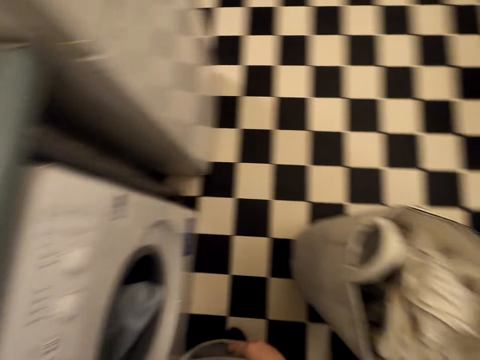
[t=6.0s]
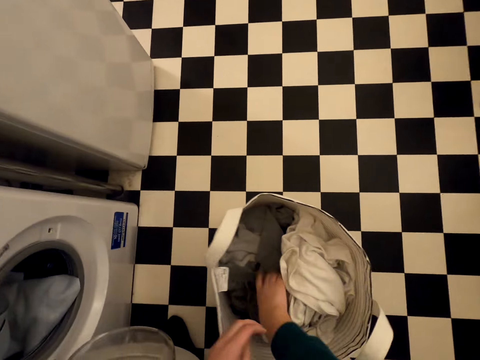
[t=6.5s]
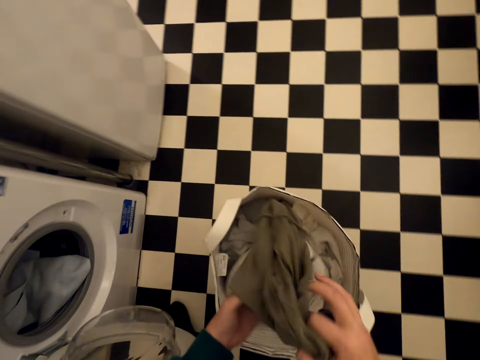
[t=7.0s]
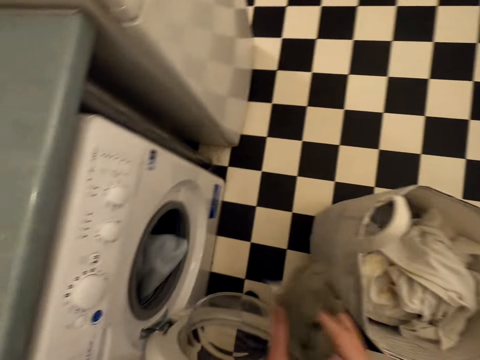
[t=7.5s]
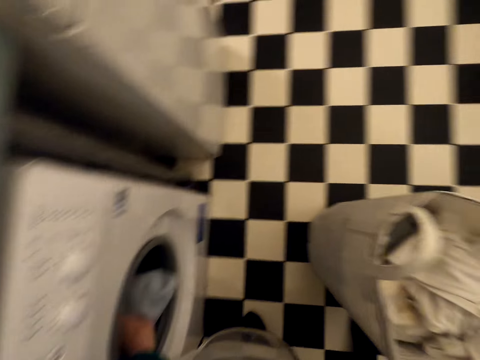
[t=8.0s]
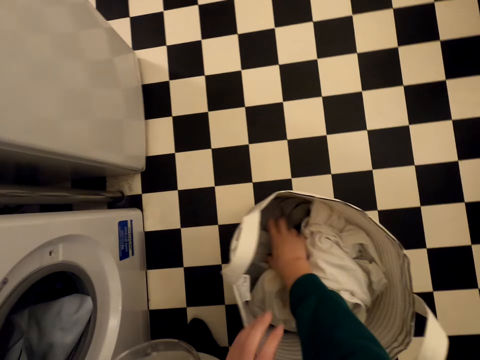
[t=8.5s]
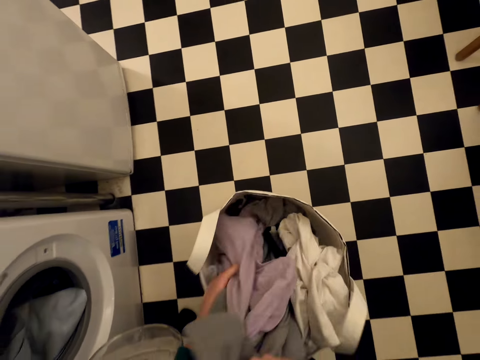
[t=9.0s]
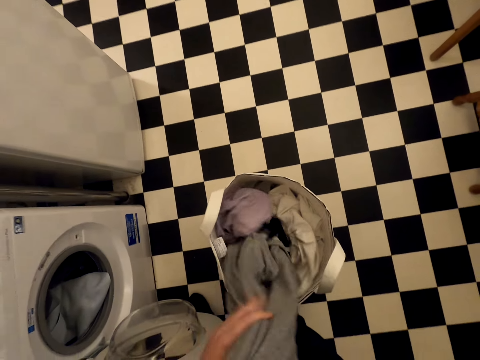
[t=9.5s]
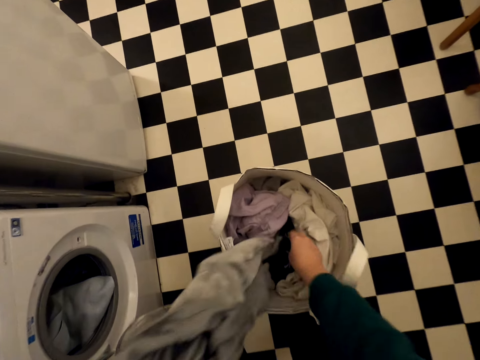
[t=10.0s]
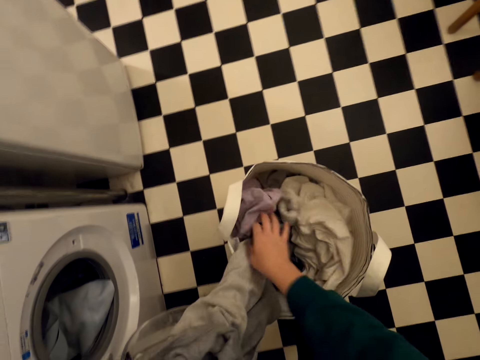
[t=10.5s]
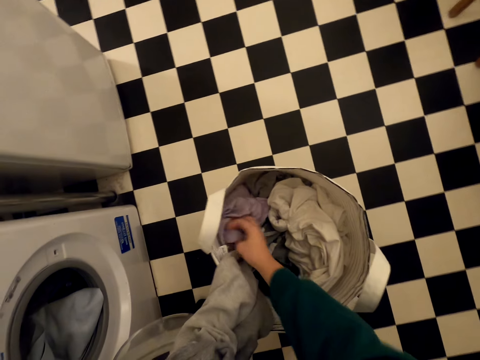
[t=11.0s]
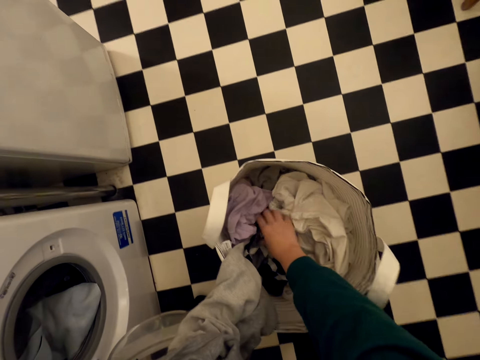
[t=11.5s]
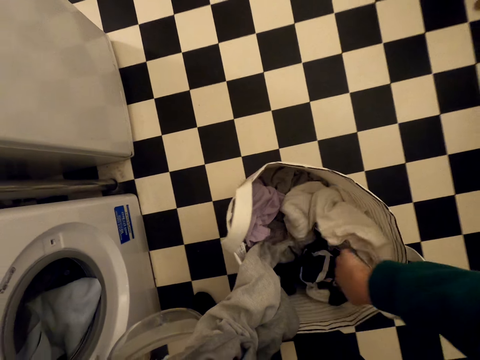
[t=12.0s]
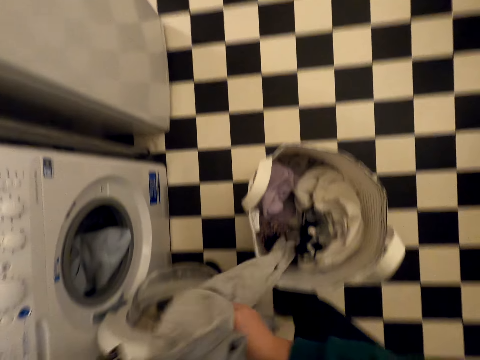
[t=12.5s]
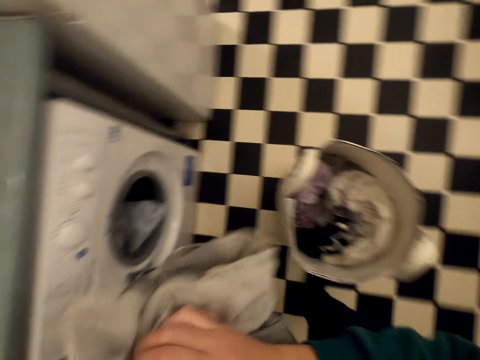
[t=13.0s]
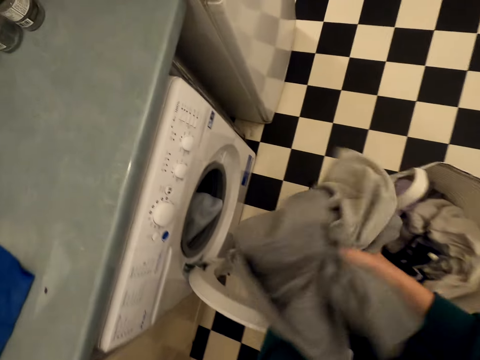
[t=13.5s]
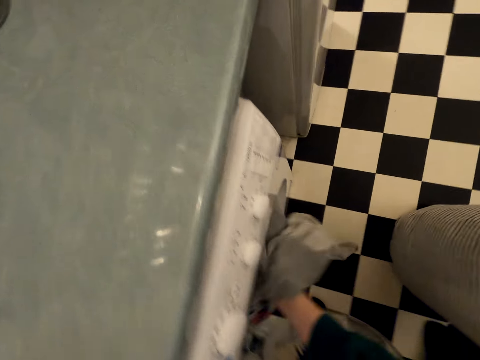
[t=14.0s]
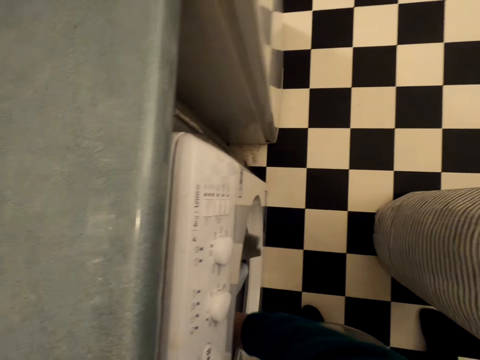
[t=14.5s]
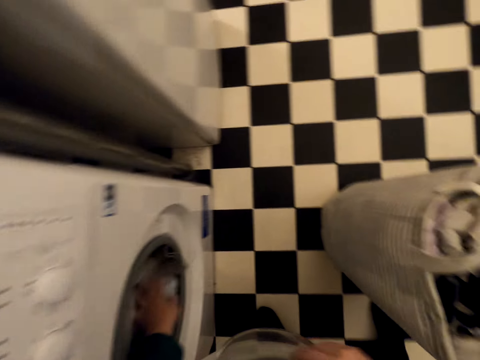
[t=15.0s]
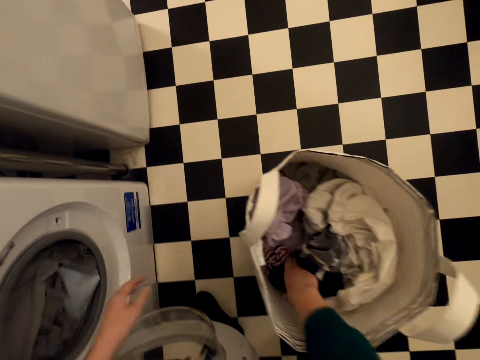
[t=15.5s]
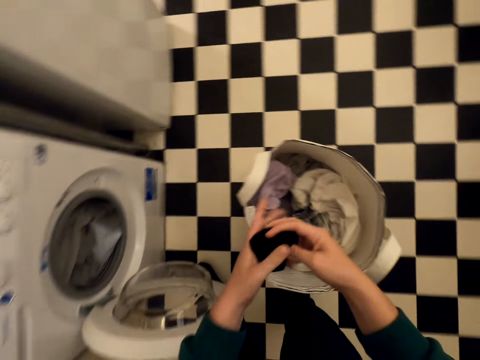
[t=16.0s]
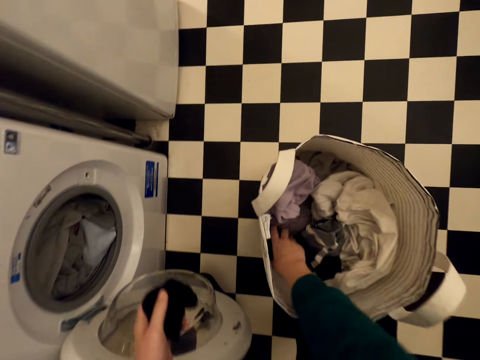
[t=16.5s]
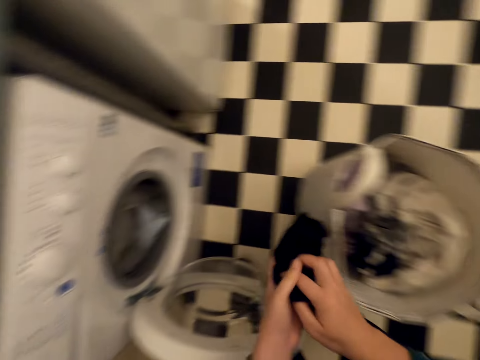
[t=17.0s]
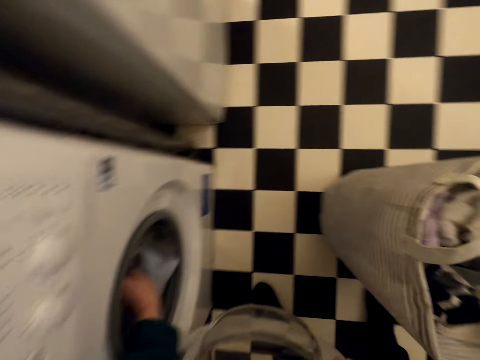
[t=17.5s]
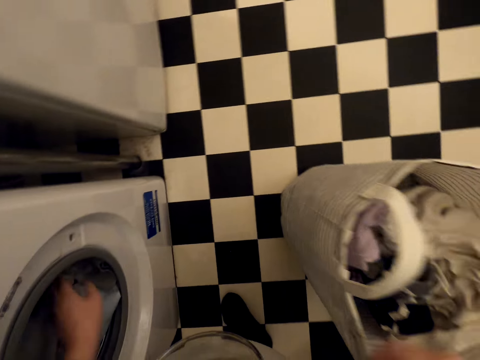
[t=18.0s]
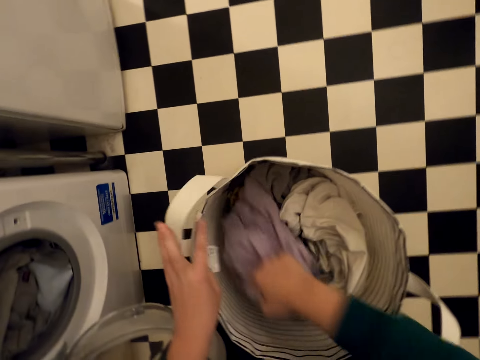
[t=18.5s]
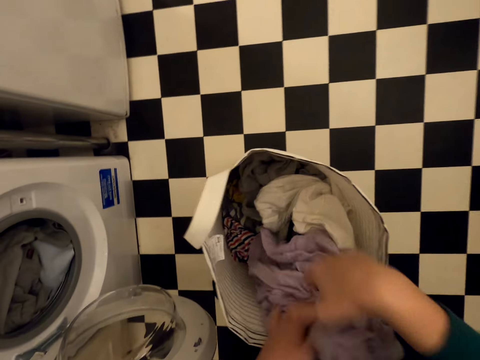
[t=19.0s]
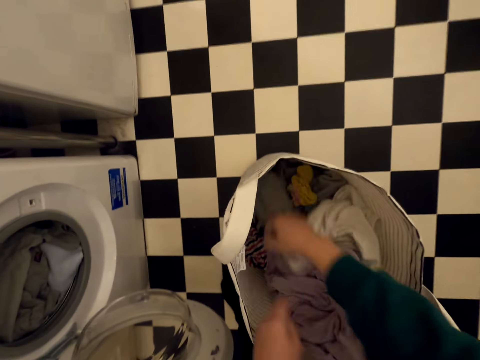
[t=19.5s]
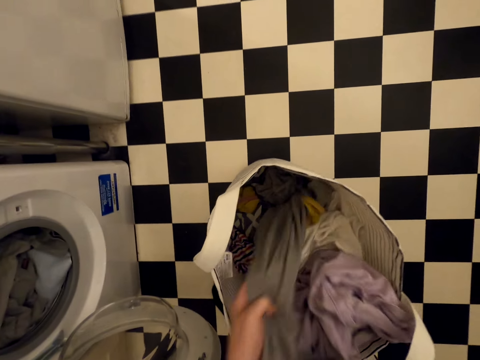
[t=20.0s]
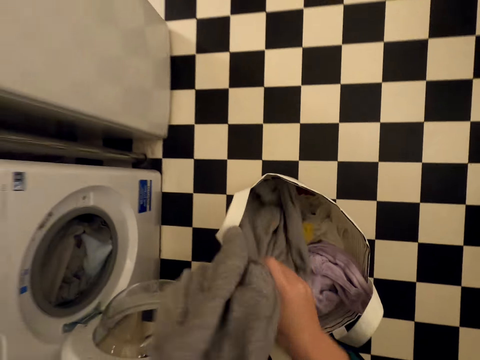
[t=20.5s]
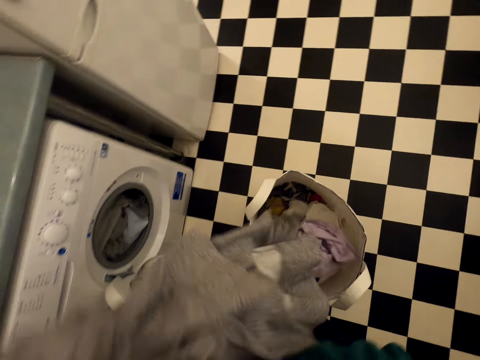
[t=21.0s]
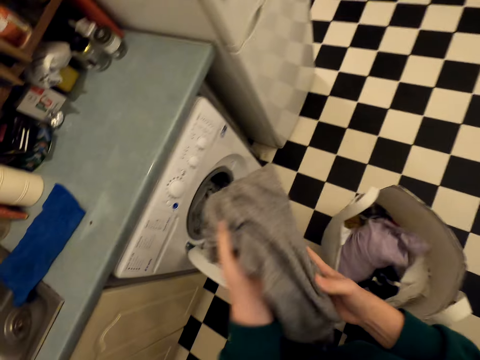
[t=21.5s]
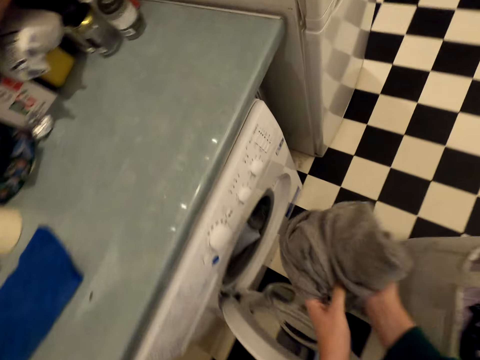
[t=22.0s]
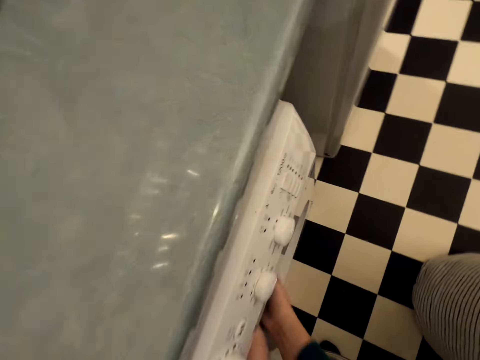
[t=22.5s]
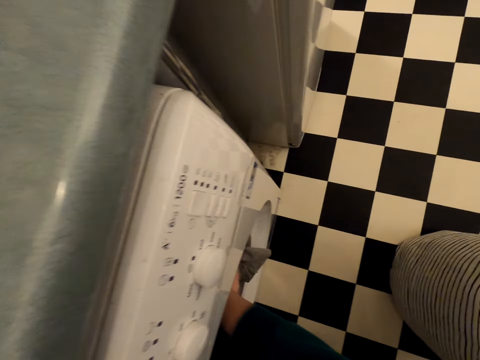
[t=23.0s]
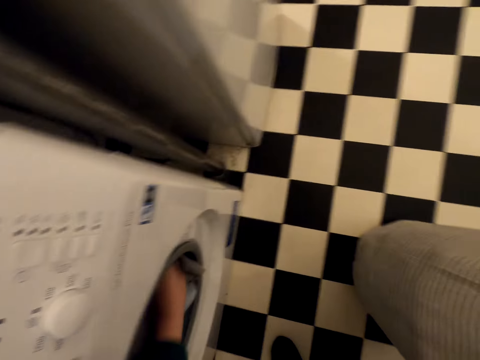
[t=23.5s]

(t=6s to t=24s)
The camera wearer picks up the cloth from the laundry basket. They put the cloth inside the laundry machine. They pick up the cloth from the laundry basket. They put the cloth inside the laundry machine. They pick up the cloth from the laundry basket. They put the cloth inside the laundry machine. They pick up the cloth from the laundry basket. They put the cloth inside the laundry machine.

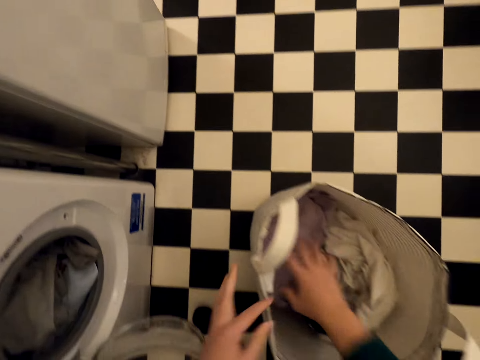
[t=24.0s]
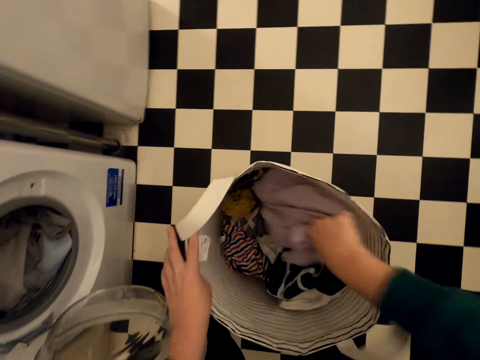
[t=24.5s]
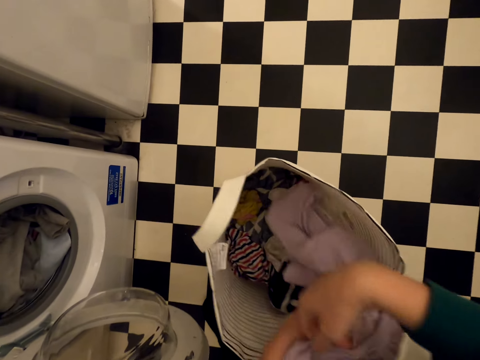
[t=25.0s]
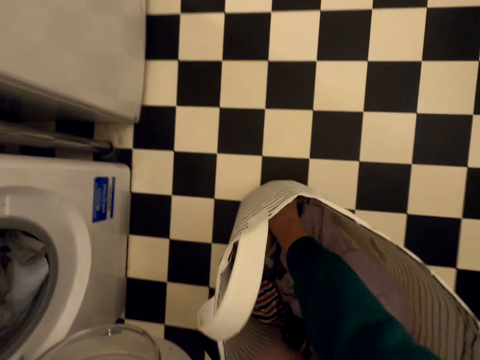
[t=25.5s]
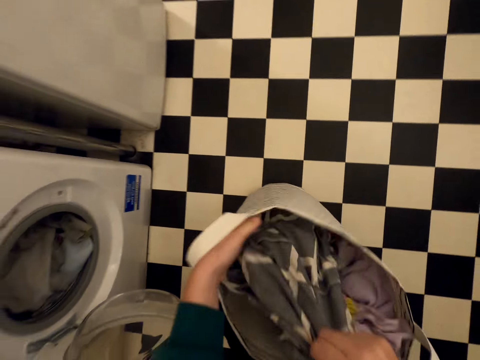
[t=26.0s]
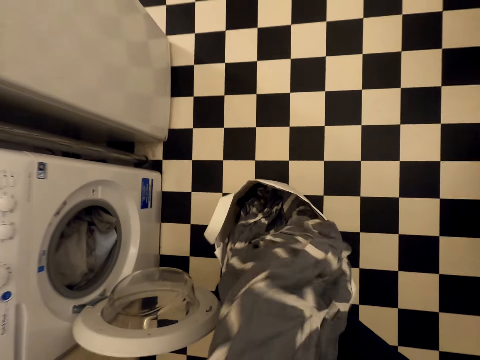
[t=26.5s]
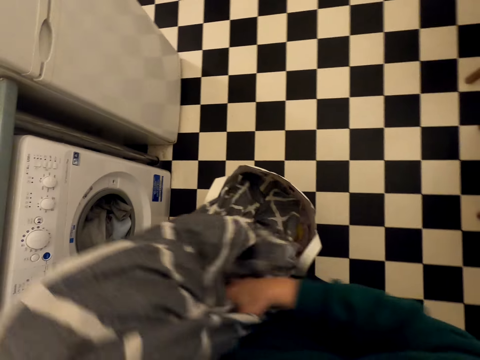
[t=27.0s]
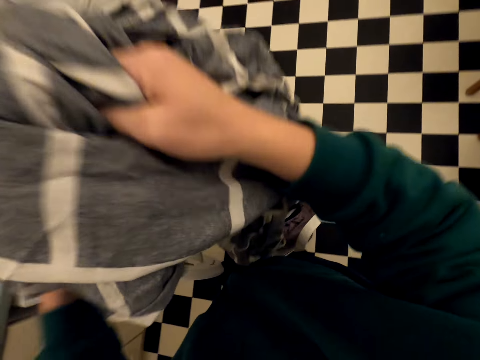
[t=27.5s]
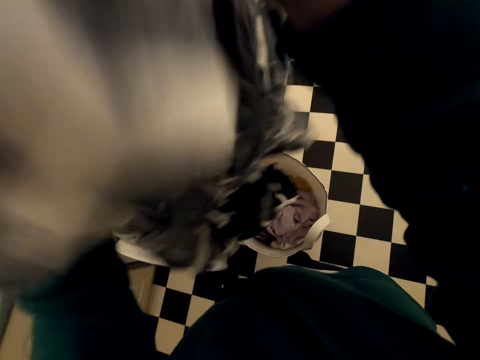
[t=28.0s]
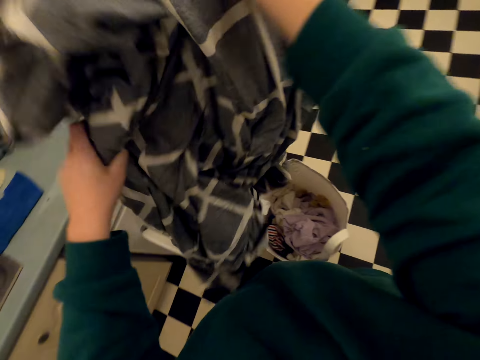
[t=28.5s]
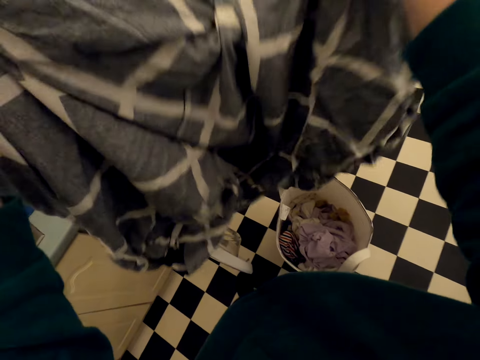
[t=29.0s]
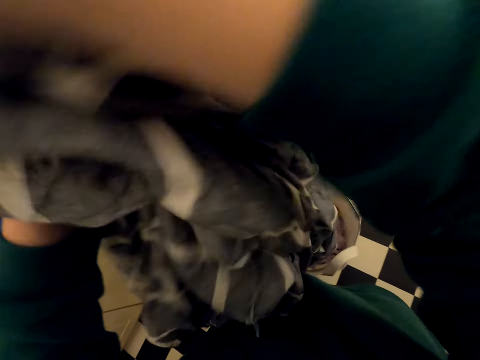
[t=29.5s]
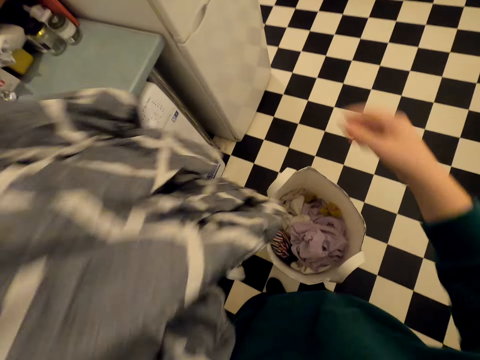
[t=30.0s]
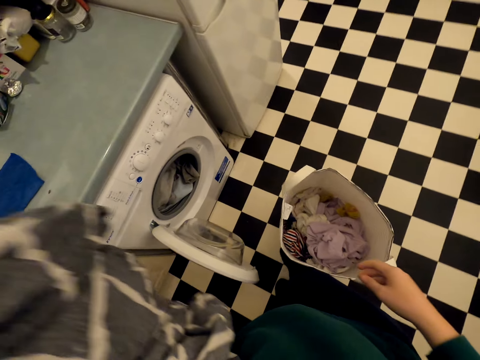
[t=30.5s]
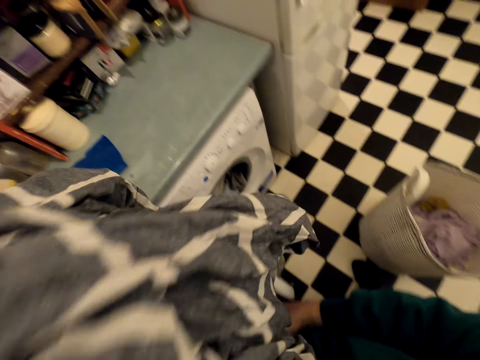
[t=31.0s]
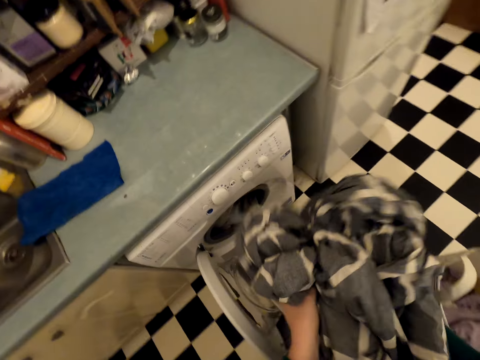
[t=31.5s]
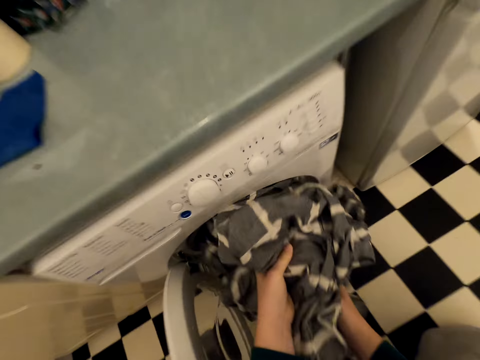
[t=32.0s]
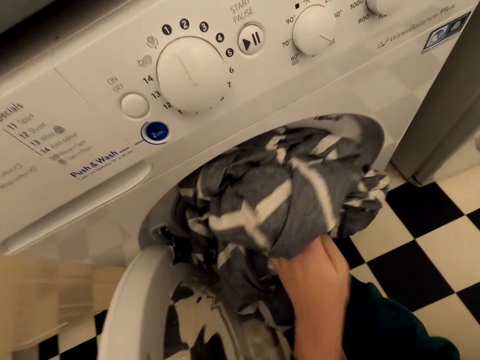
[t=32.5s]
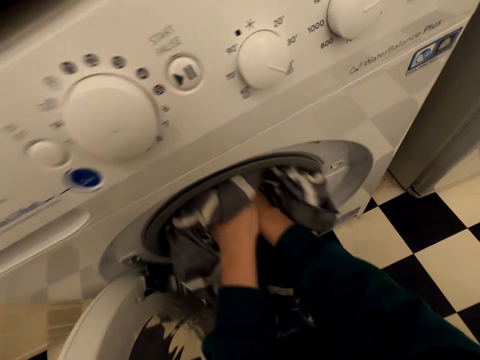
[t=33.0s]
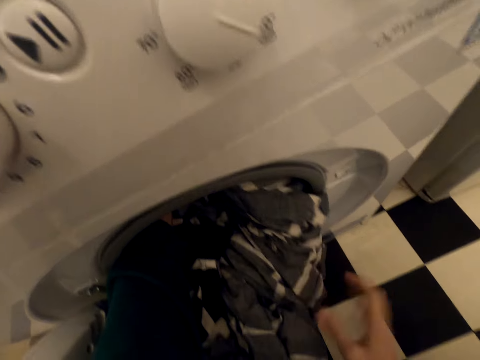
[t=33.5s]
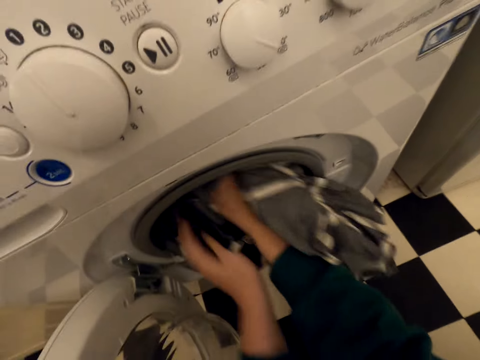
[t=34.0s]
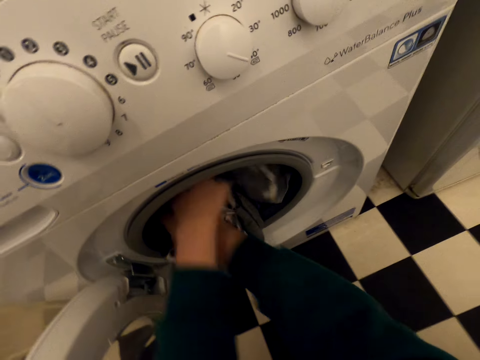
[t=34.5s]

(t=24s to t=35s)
The camera wearer picks up the cloth, a bedsheet, from the laundry basket. They move the laundry basket on the floor with their leg. They put the cloth inside the laundry machine.
